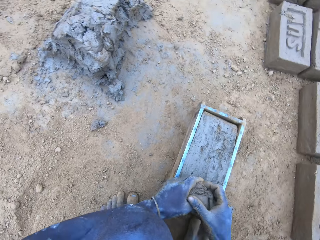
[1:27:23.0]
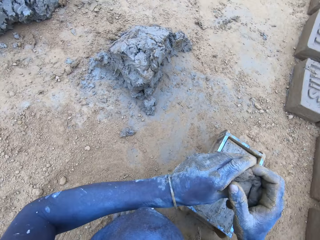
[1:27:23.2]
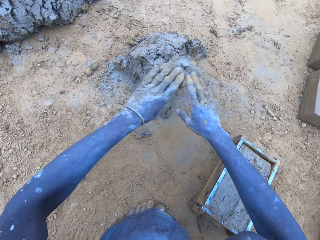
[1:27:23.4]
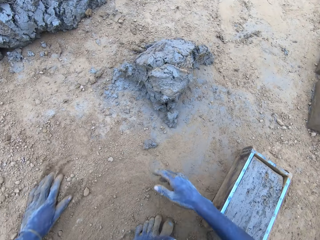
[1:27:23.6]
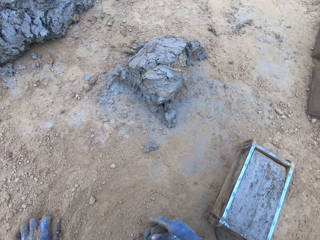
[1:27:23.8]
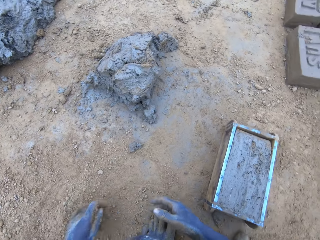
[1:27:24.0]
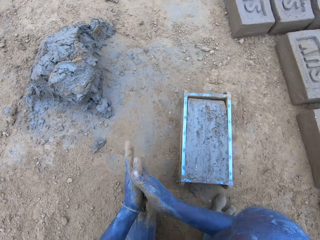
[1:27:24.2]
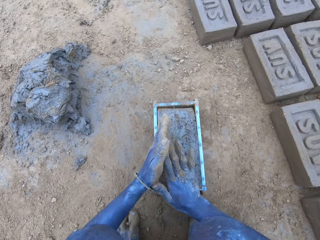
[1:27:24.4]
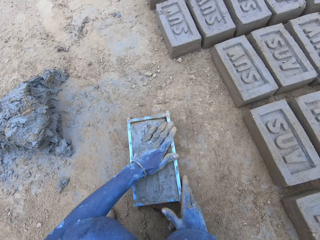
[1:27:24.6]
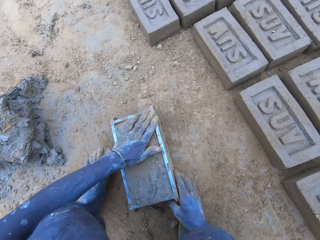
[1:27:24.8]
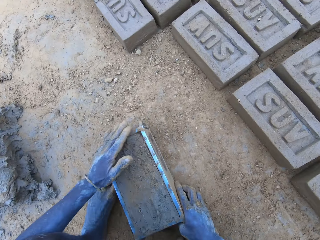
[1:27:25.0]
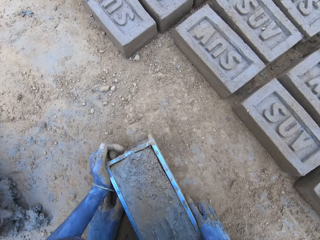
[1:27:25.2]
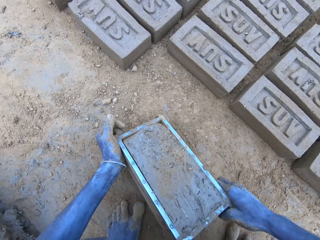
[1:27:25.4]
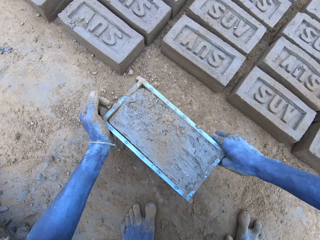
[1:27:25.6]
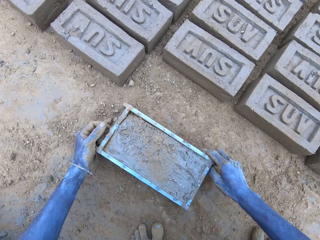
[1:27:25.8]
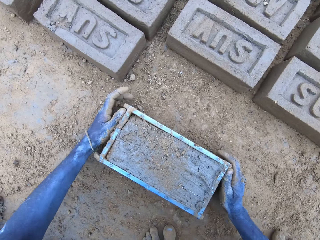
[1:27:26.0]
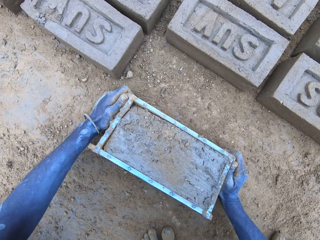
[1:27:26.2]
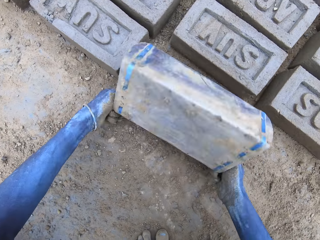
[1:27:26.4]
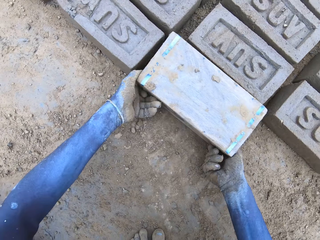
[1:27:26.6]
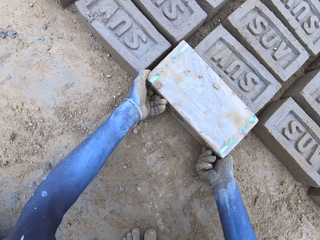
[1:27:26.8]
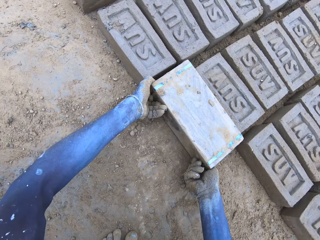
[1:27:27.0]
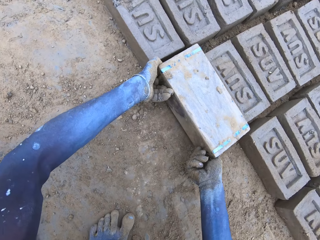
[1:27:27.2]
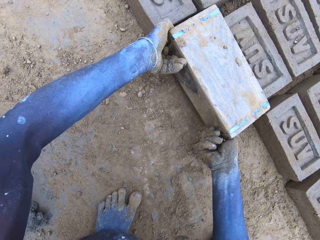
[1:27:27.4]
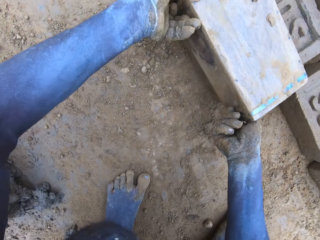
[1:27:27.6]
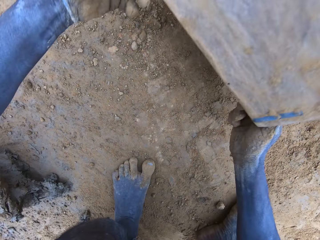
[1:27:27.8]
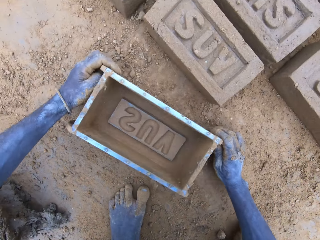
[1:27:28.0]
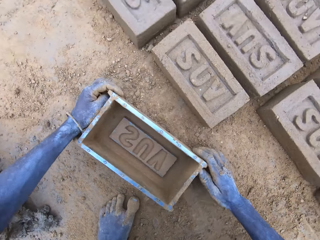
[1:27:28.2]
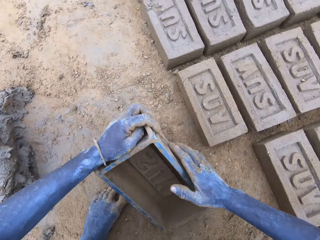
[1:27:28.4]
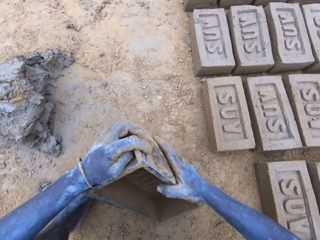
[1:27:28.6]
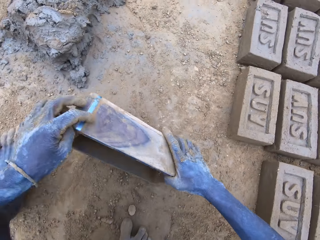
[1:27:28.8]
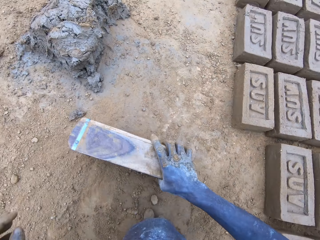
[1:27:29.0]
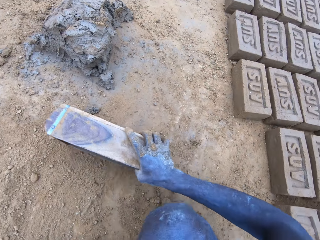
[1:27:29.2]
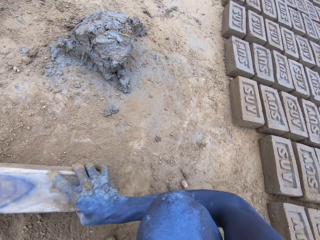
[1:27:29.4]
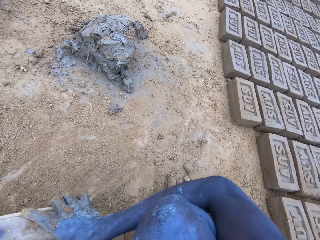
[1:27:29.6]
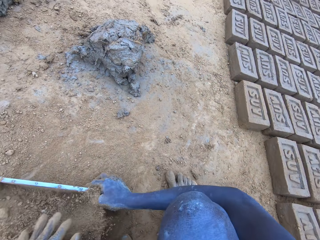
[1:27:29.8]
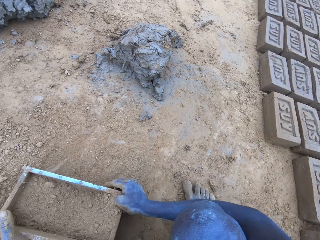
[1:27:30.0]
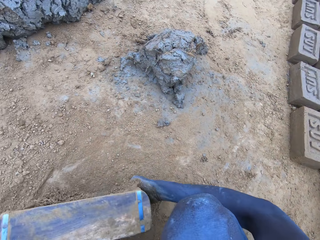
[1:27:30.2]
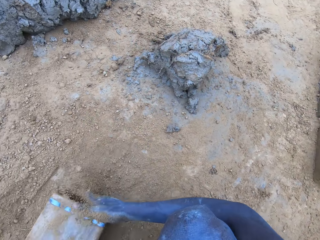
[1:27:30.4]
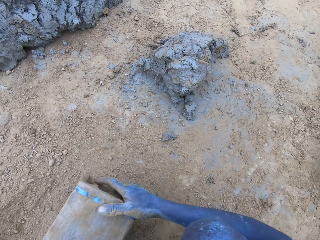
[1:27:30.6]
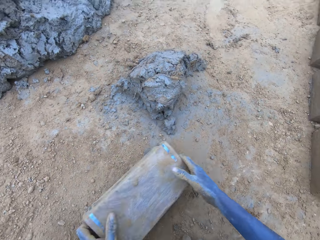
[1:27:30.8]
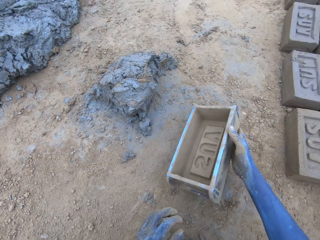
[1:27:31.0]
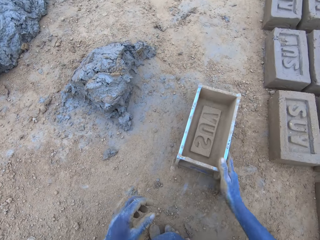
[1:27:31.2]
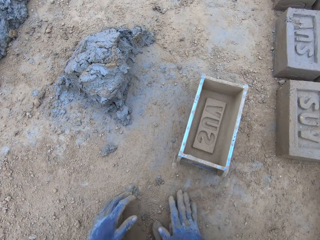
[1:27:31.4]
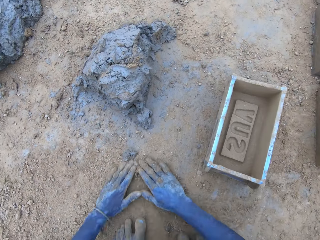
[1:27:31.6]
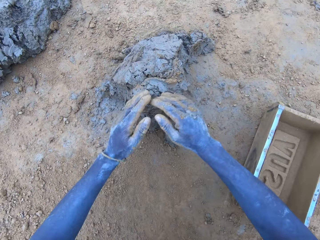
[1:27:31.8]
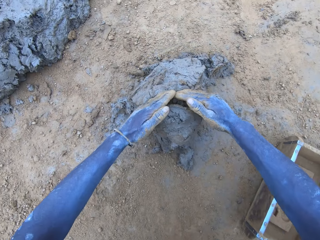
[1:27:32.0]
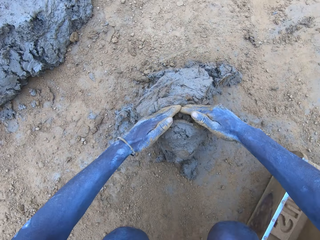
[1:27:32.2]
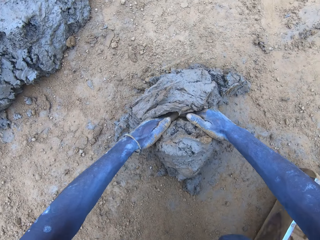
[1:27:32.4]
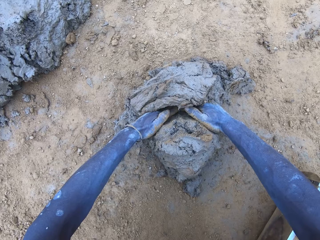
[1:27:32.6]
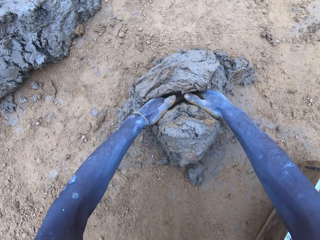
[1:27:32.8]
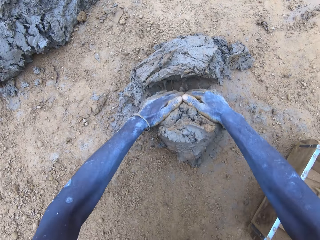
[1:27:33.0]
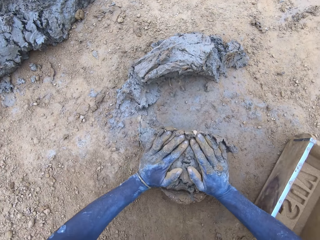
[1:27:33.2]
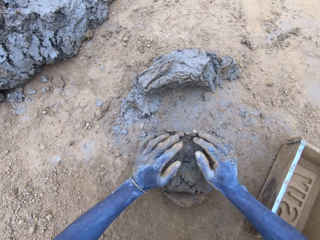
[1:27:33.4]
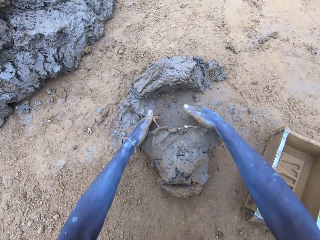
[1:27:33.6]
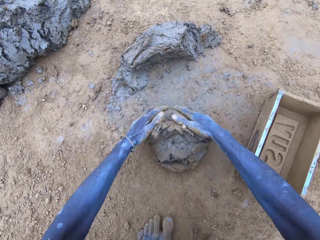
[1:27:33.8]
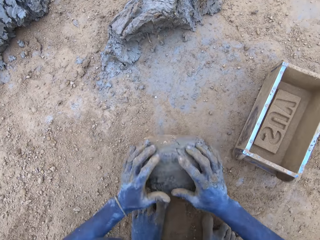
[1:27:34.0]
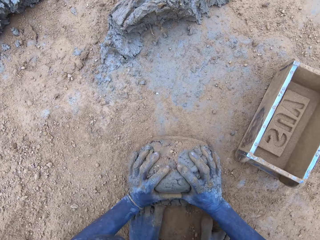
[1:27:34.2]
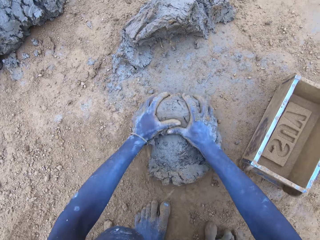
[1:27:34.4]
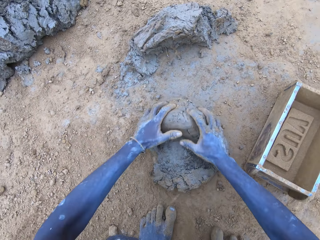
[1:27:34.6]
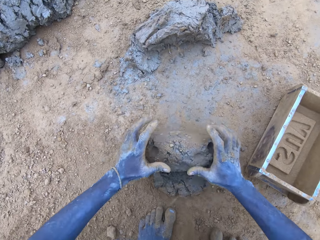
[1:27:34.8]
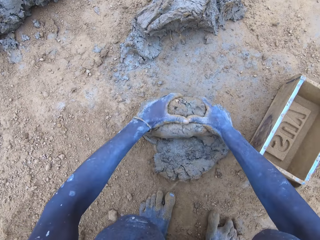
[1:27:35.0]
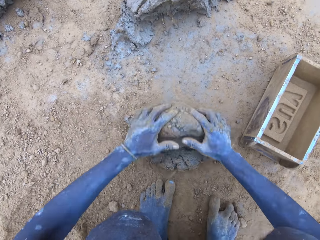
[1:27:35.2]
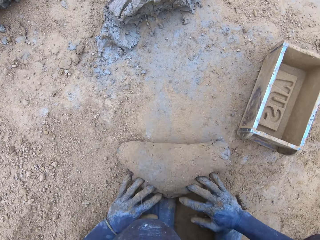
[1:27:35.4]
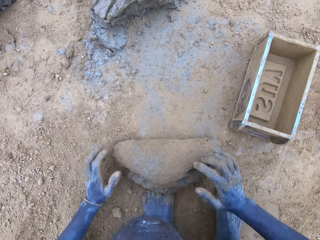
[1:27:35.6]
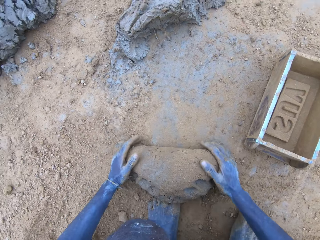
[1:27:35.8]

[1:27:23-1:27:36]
The camera wearer removes the excess clay with both hands. He throws the excess clay with both hands. He rubs both hands together. He taps the clay with his left hand. He lifts the clay brick molder. He puts the brick on the ground. He rolls the clay brick molder upside down with both hands. He lifts the clay brick molder. He puts down the clay brick molder with both hands. He scoops soil with the clay brick molder. He pours the soil on the ground. He puts the clay brick molder down with his right hand. He rubs both hands on the ground. He scoops the soil with the clay brick molder. He cuts the mud. He molds the mud. He rolls the clay on the ground with both hands.

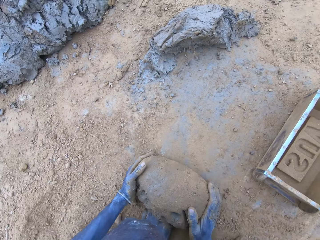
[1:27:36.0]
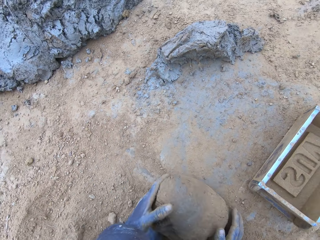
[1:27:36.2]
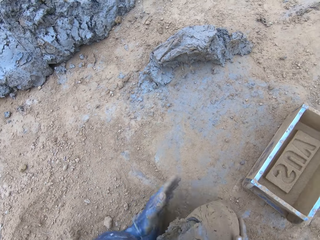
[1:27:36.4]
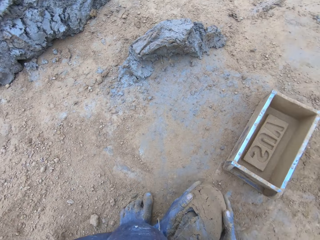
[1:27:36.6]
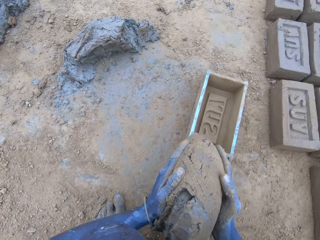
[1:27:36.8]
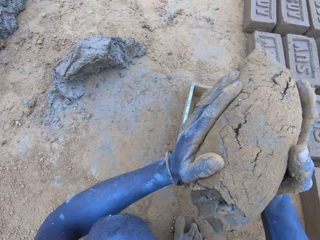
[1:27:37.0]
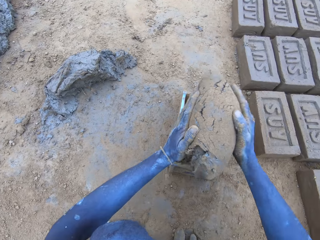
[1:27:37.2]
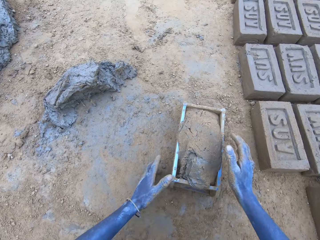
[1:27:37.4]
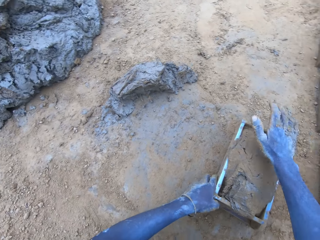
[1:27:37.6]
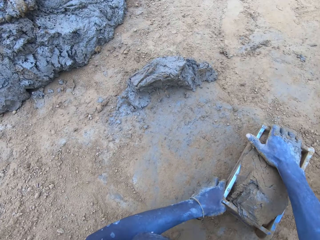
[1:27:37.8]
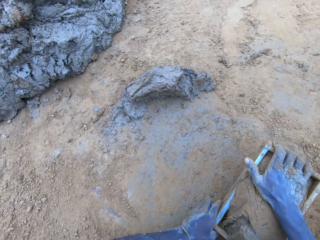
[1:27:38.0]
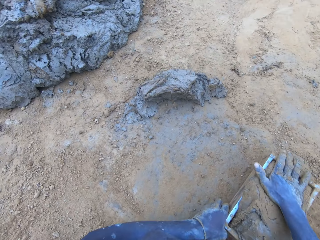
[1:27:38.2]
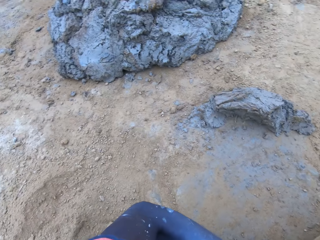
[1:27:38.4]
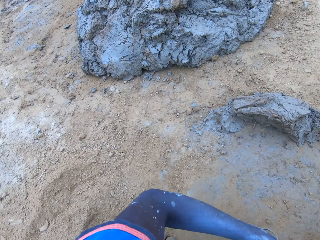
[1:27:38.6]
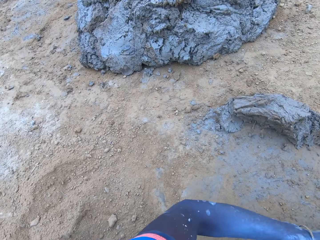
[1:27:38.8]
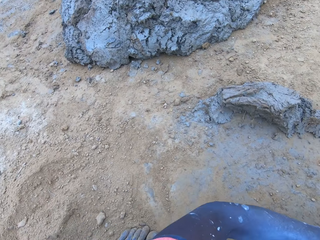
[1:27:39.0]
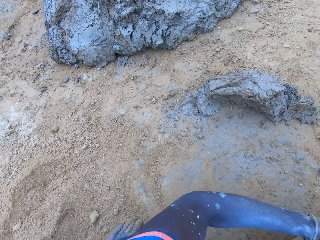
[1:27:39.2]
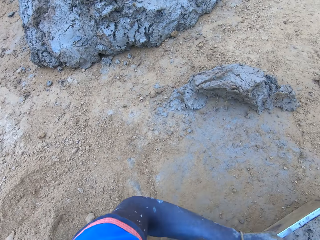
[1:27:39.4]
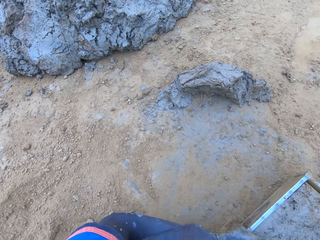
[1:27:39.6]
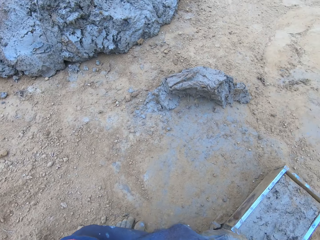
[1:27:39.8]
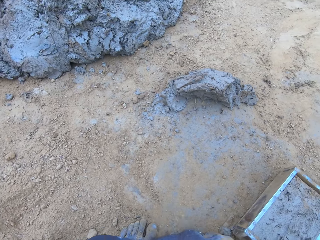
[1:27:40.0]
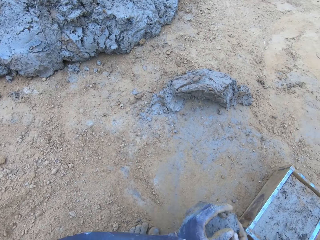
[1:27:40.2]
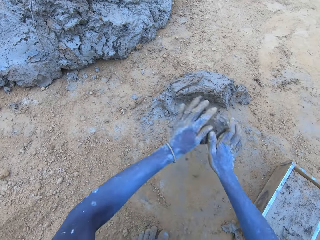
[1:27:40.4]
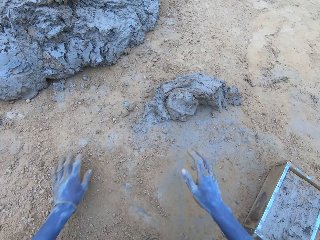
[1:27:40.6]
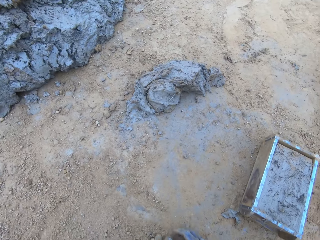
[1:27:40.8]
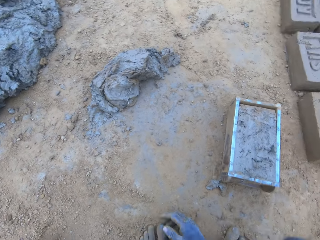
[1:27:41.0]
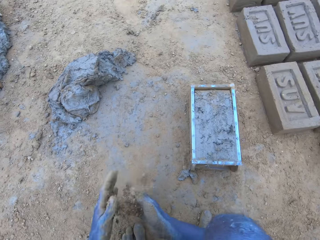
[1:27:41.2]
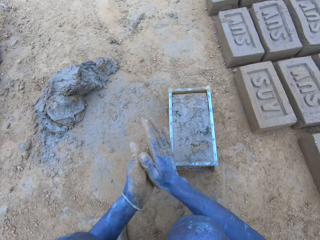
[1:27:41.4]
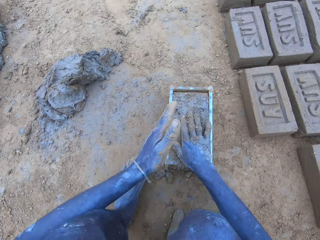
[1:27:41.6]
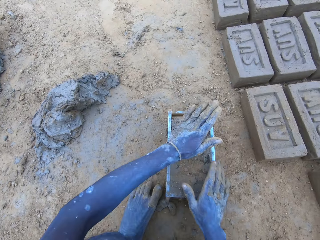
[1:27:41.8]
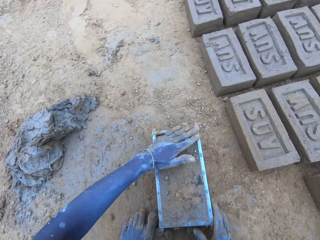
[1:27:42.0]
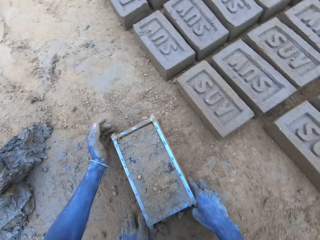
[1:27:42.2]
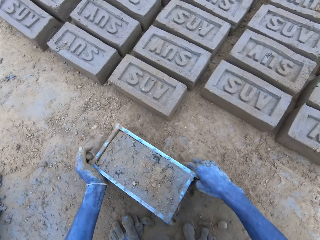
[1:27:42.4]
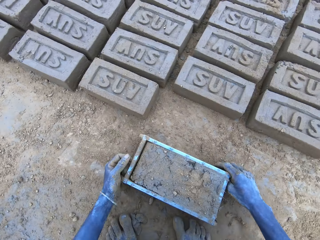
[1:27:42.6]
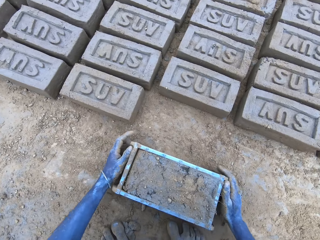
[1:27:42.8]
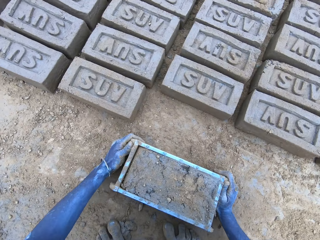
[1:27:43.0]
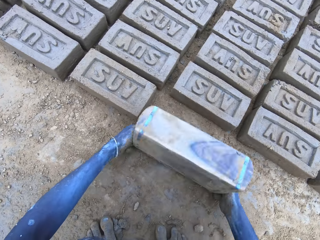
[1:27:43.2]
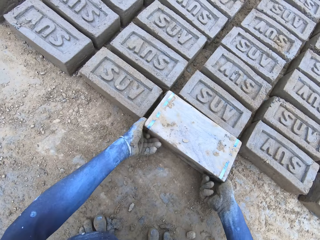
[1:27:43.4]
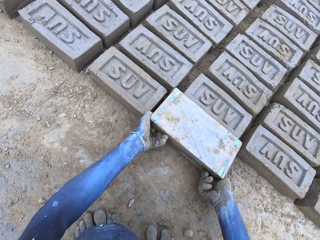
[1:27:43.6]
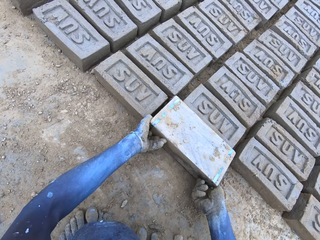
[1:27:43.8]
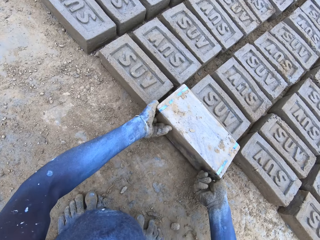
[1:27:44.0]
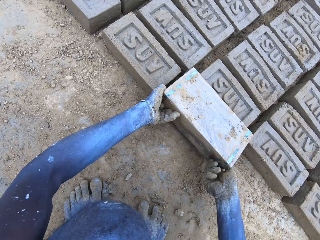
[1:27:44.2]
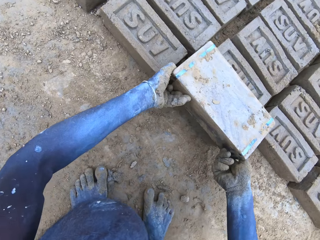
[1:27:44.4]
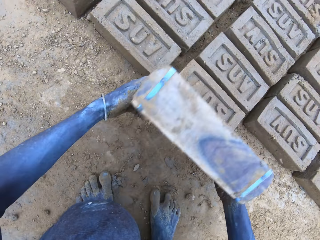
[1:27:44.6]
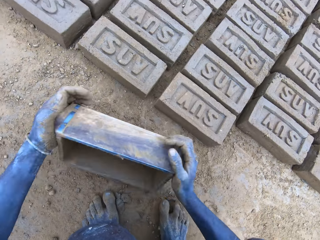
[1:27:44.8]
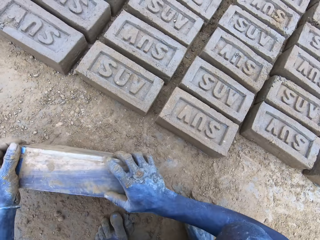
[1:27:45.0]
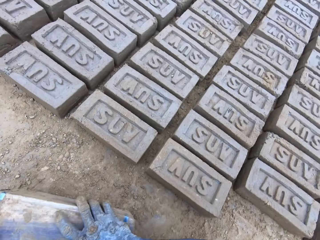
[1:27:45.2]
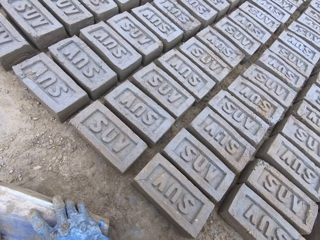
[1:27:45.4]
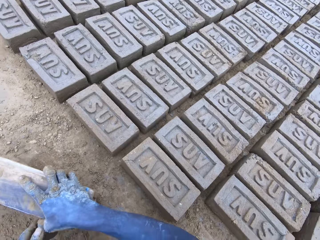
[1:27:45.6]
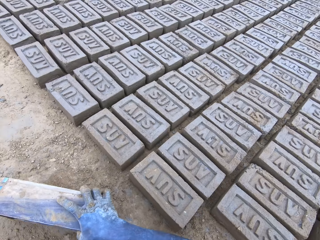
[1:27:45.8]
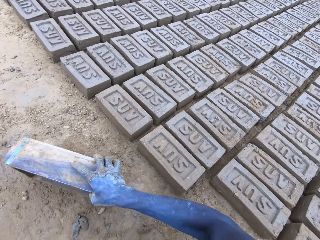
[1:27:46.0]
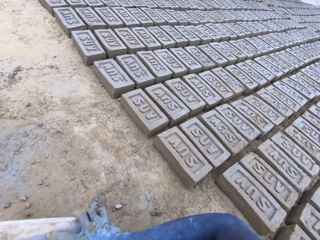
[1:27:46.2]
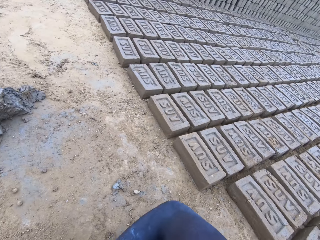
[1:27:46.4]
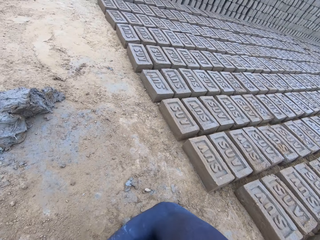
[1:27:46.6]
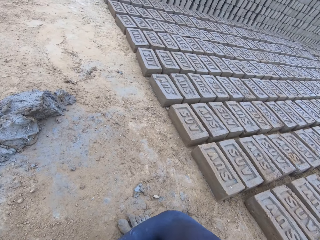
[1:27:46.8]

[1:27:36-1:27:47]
The camera wearer lifts the rolled clay. They throw the rolled clay on the clay brick molder with both hands. They adjust the rolled clay with the right hand. They remove the excess clay with both hands. They throw the excess clay with both hands. They rub both hands together. They tap the clay with both hands. They put the brick on the ground. They roll the clay brick molder upside down with both hands. They lift the clay brick molder. They put down the clay brick molder with both hands.
